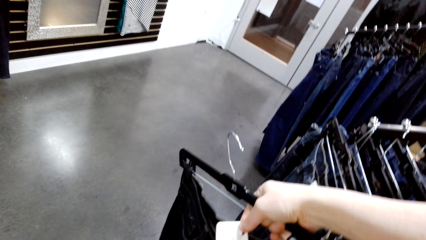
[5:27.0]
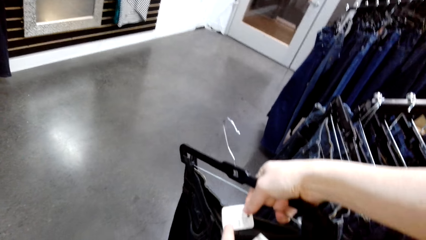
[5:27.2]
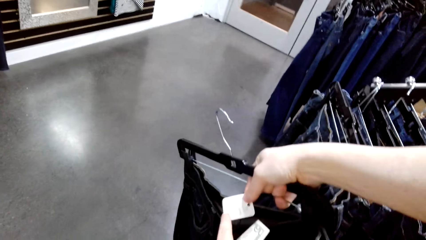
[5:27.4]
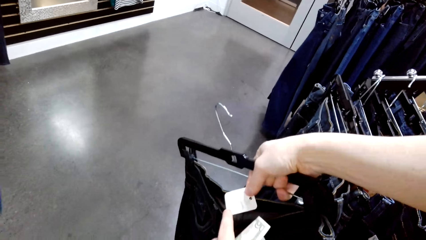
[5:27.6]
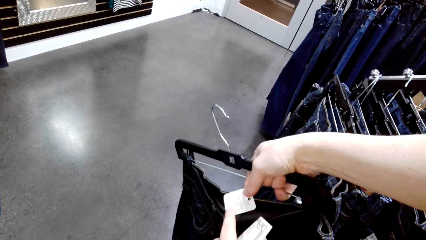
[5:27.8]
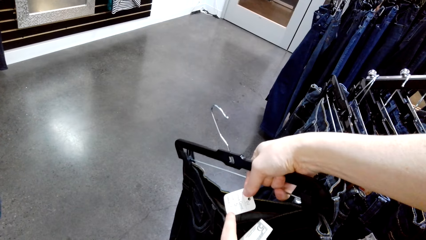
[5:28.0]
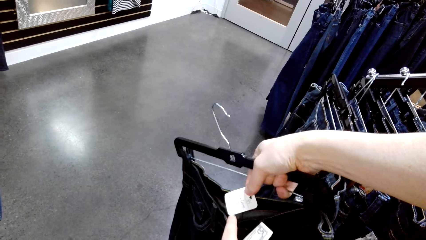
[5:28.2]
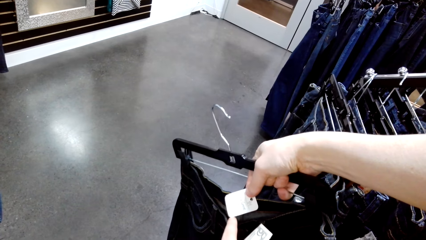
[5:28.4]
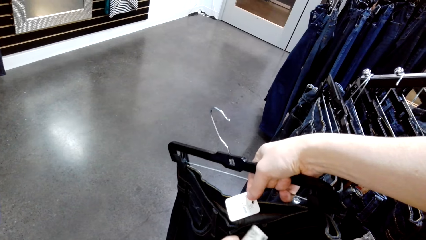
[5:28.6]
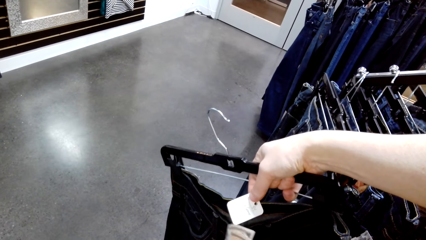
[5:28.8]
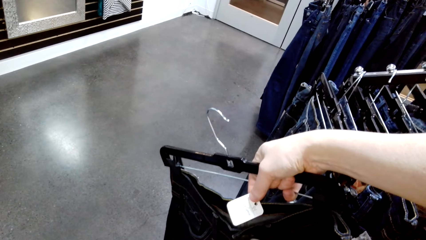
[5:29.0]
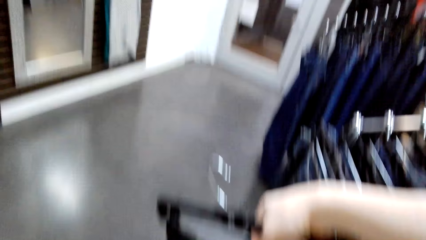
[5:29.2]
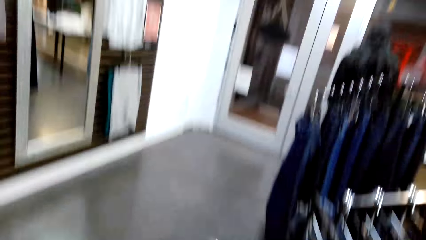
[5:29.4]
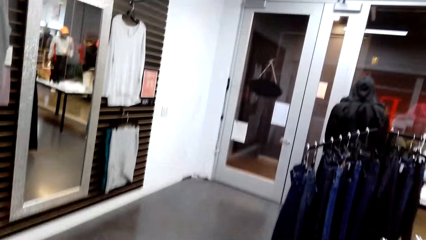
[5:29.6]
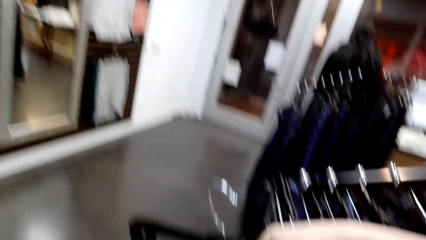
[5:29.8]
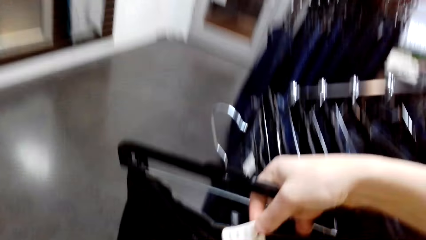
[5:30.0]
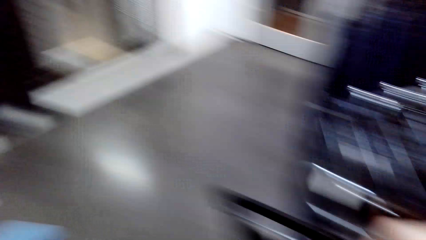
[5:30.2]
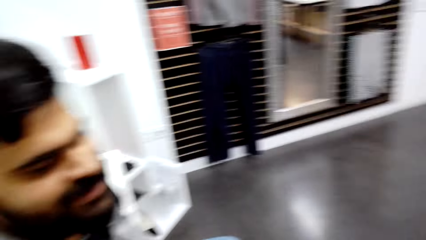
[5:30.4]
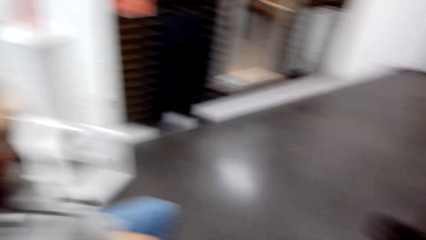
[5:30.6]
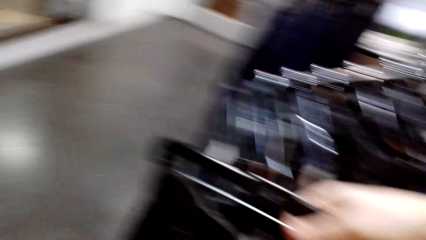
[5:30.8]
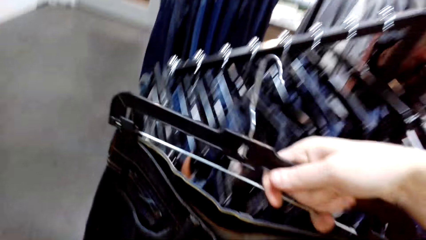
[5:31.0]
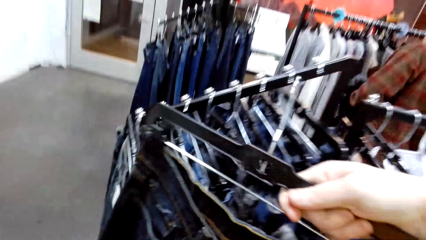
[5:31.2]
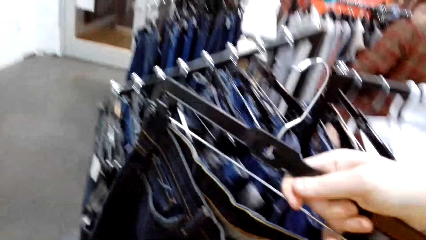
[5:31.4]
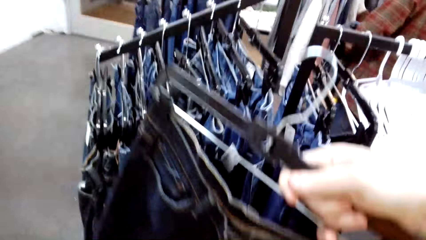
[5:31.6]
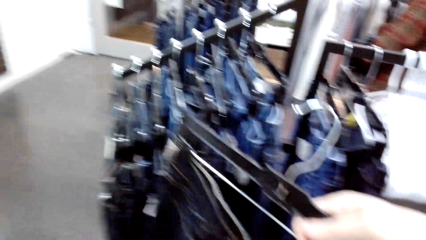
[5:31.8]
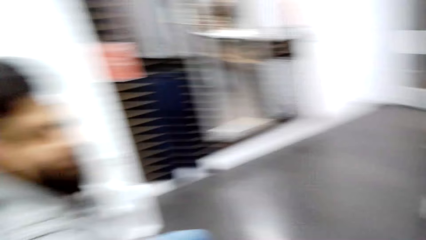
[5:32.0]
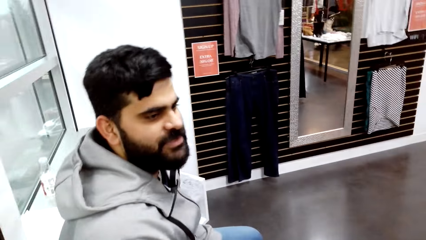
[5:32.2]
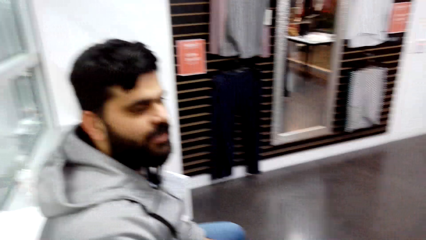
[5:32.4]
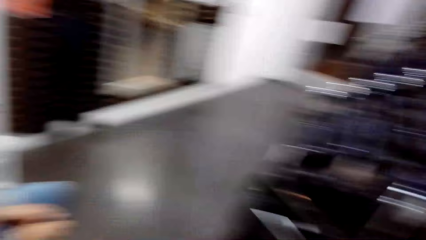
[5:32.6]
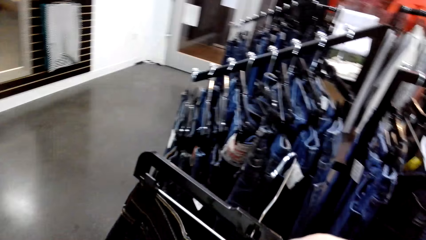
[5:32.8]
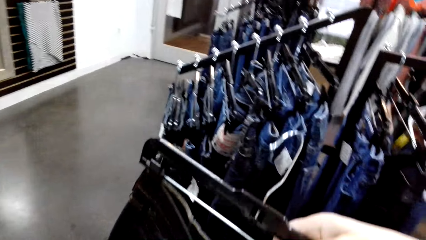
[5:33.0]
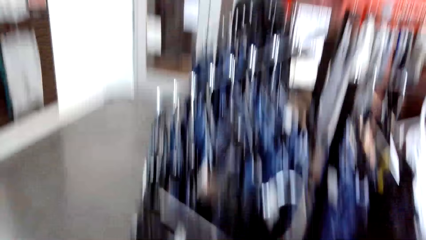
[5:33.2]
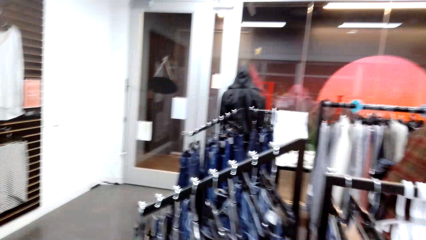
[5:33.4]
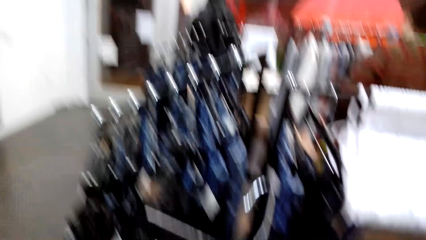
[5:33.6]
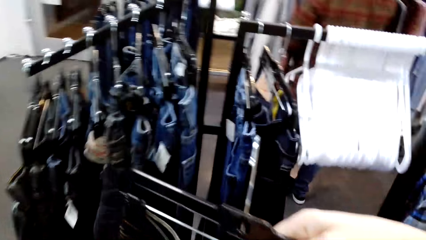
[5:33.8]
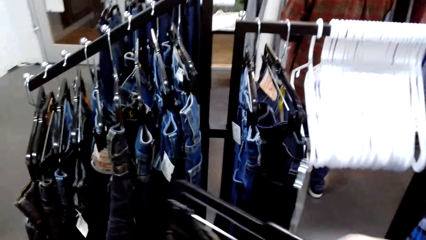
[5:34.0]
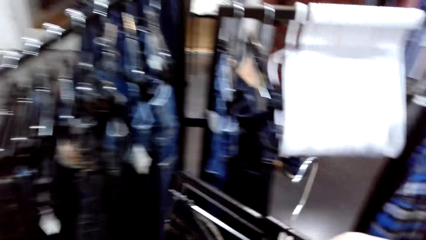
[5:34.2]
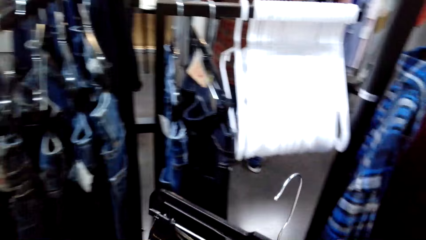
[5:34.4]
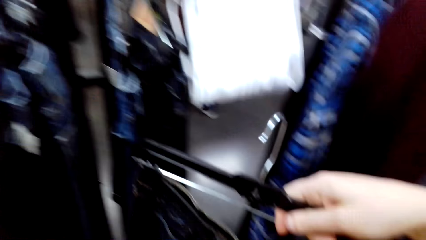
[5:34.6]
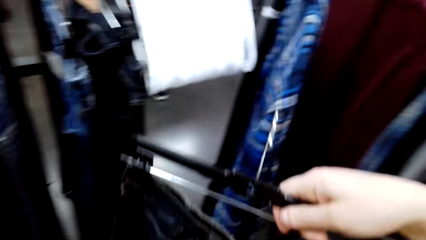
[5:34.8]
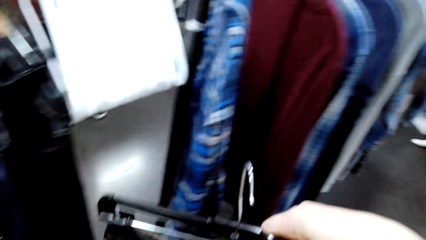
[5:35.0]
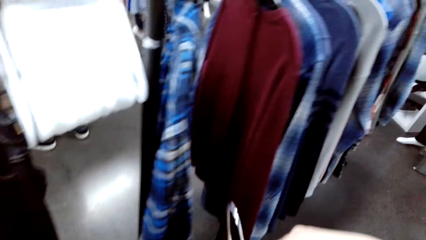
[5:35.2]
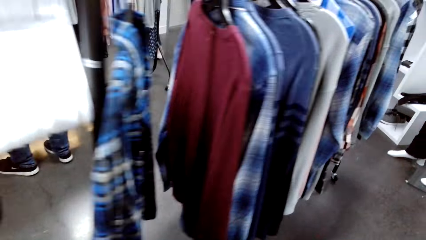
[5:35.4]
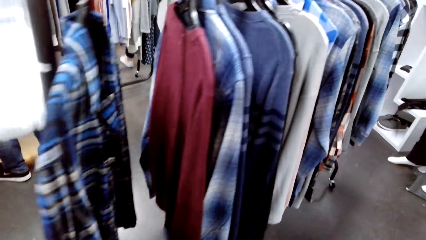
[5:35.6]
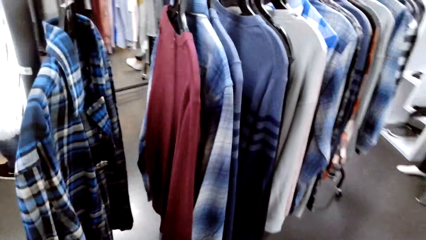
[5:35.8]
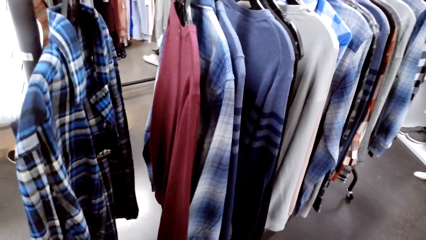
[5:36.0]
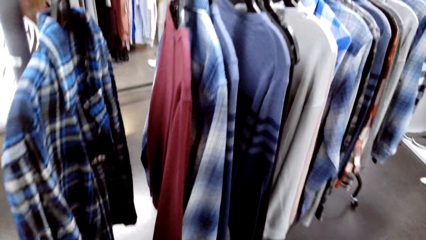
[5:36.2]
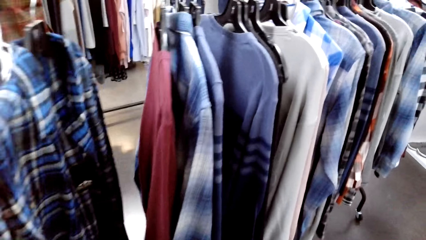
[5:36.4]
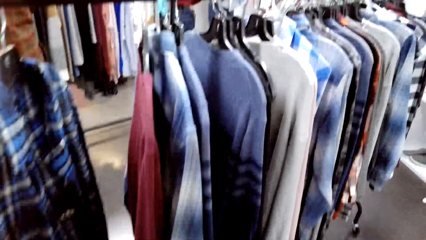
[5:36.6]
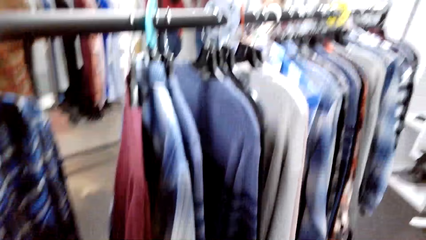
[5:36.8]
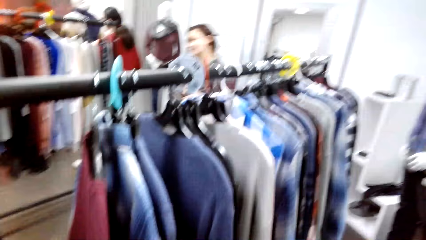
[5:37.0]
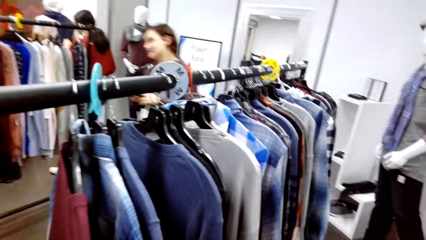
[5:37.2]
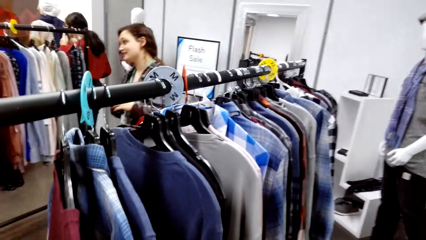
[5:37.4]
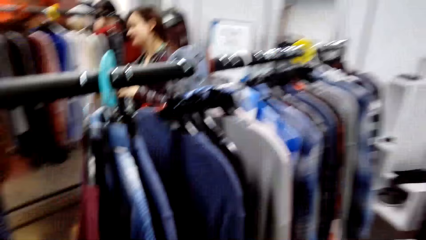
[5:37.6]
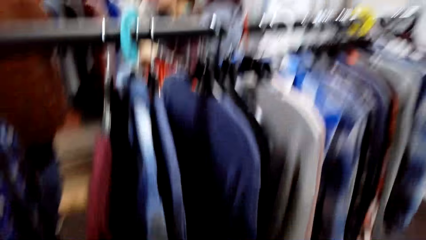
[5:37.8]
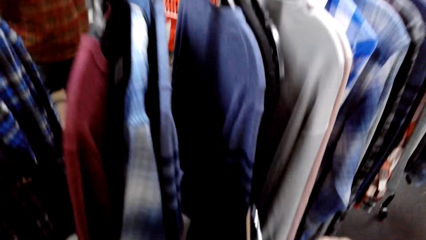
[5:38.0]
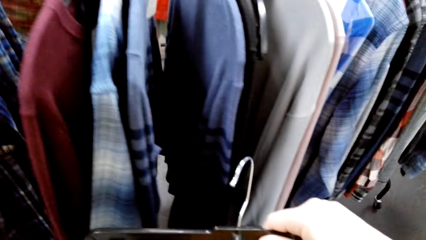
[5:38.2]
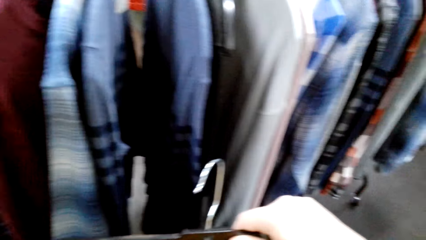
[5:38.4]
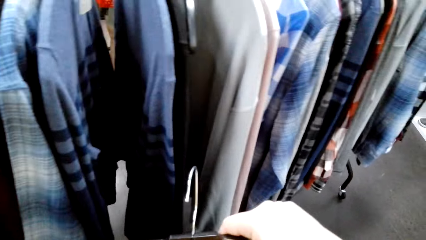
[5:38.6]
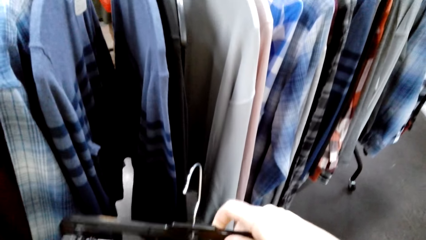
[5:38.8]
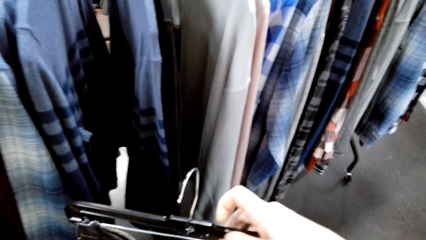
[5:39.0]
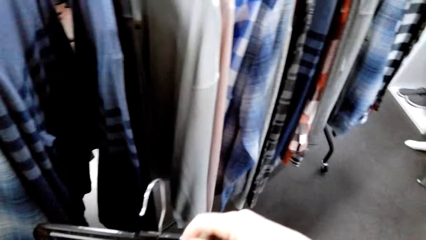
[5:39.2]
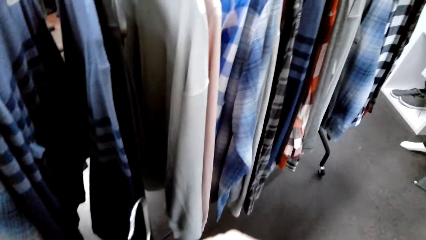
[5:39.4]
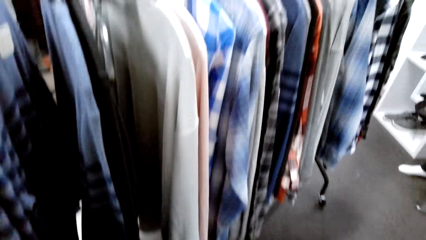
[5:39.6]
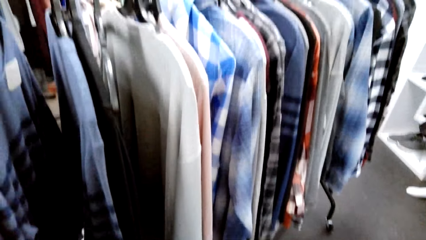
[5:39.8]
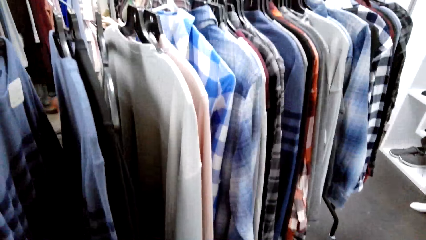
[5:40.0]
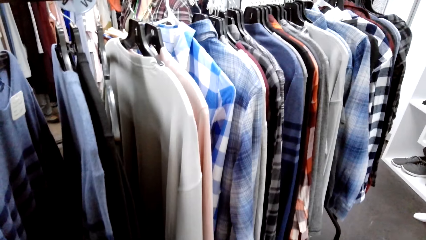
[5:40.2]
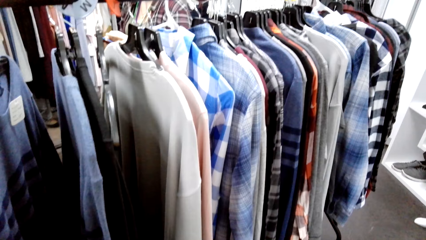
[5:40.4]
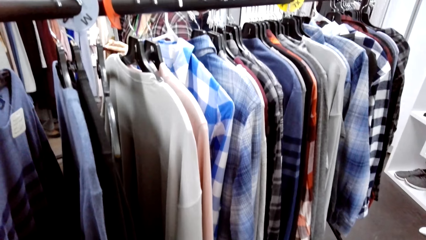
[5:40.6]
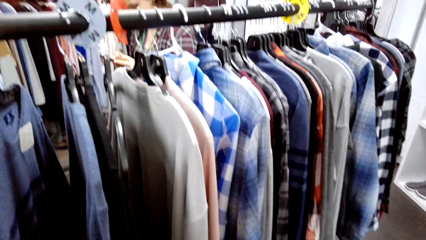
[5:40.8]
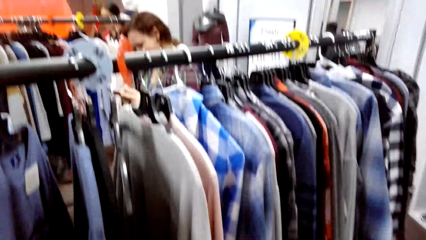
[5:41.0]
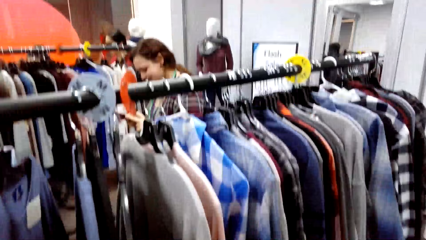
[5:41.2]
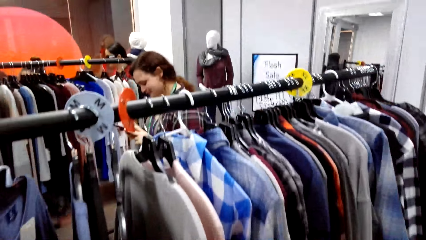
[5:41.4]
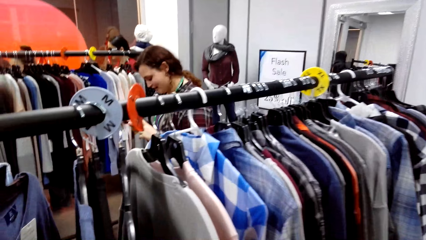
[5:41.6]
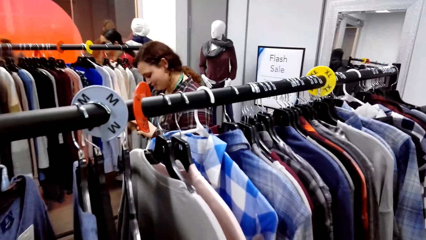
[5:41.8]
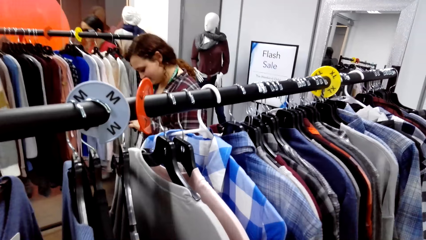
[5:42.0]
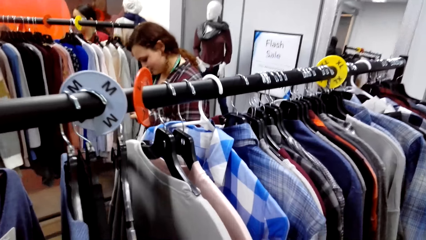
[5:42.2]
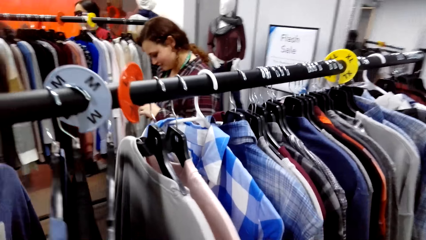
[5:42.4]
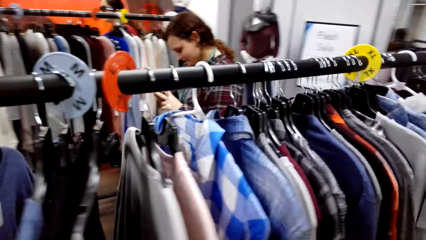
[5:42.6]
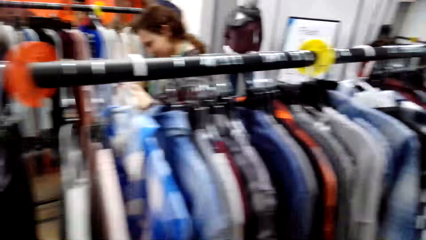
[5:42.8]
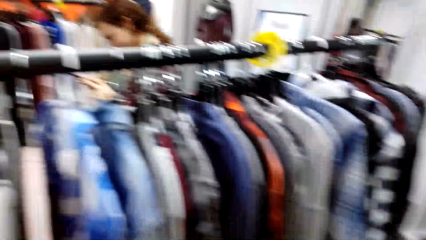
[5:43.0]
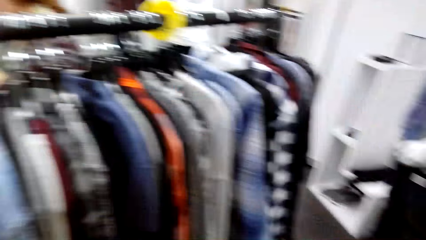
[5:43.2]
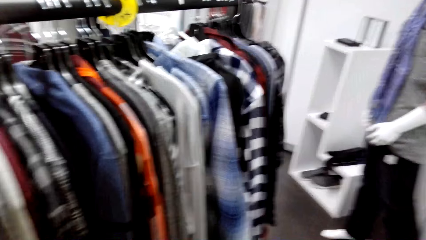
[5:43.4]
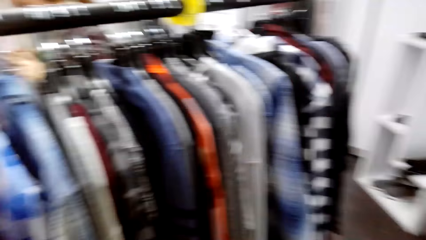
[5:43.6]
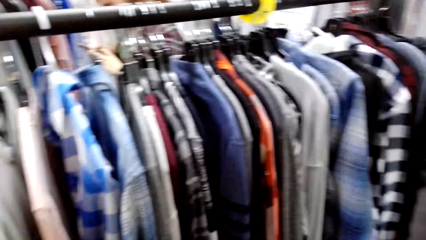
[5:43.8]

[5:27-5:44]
The camera wearer points at the trouser price tag. They look at someone. They walk in the clothing store. They move backwards. They look around the hanging line.
